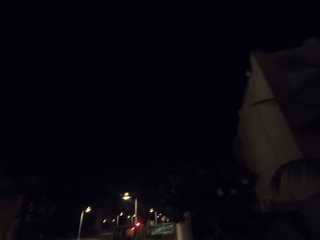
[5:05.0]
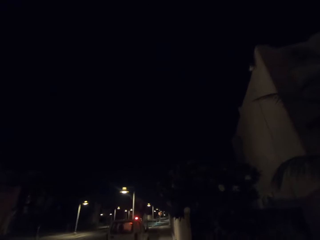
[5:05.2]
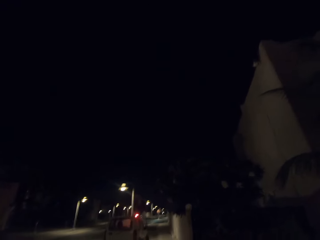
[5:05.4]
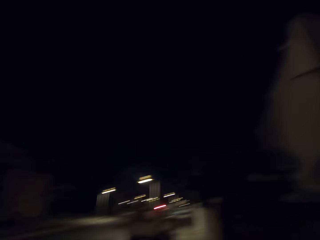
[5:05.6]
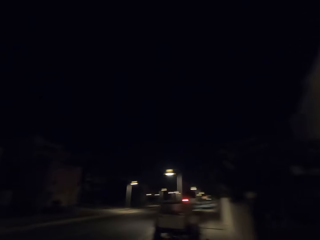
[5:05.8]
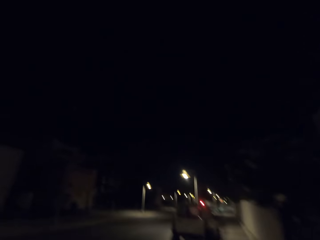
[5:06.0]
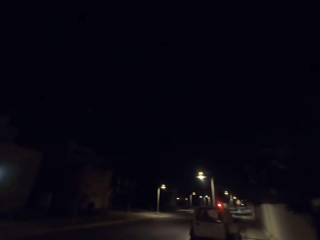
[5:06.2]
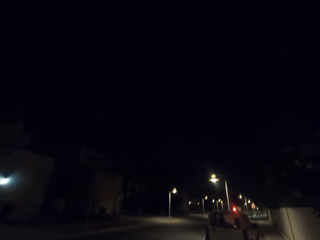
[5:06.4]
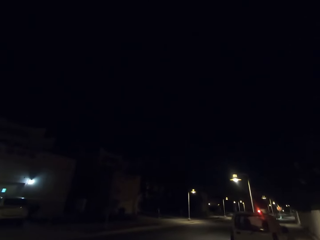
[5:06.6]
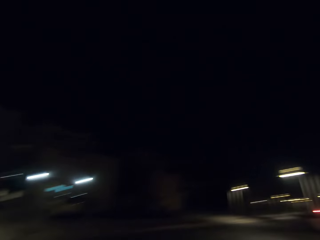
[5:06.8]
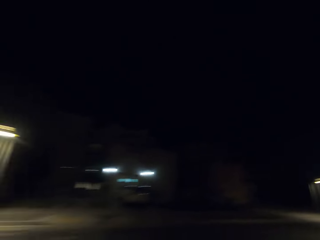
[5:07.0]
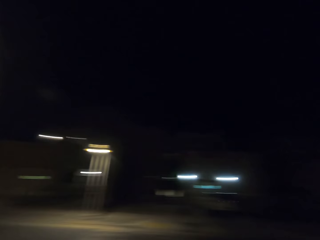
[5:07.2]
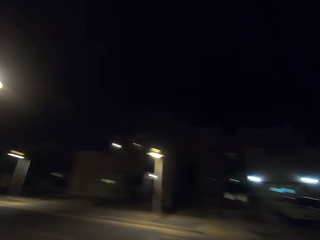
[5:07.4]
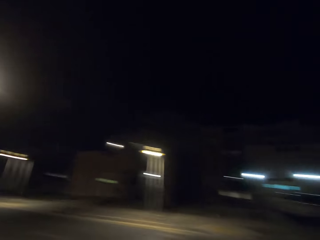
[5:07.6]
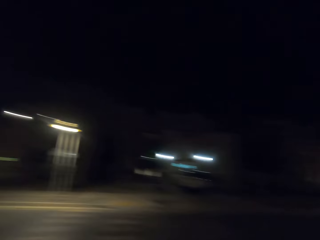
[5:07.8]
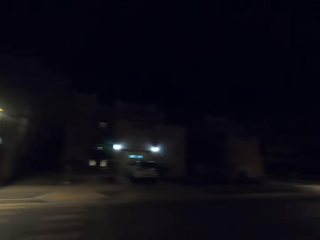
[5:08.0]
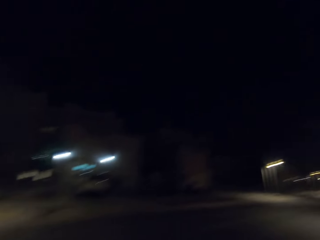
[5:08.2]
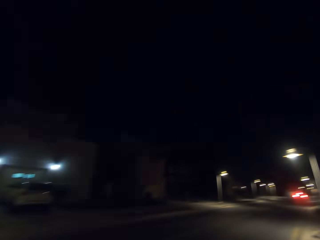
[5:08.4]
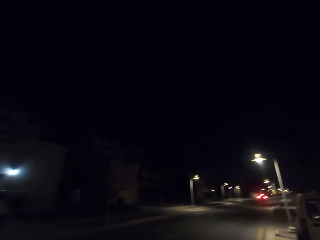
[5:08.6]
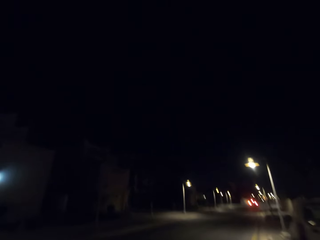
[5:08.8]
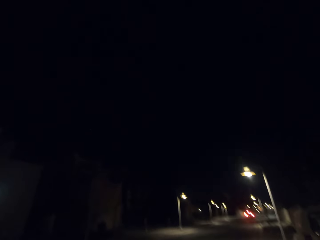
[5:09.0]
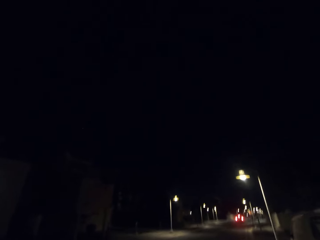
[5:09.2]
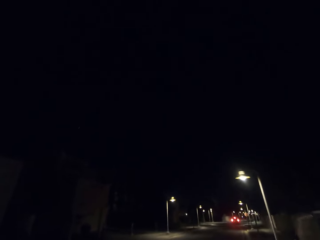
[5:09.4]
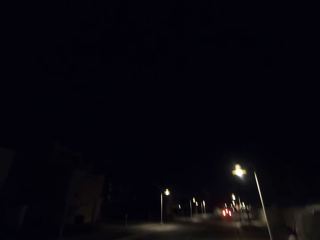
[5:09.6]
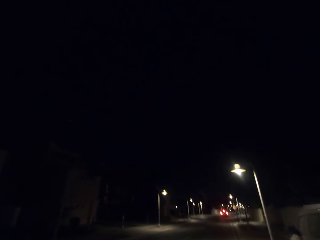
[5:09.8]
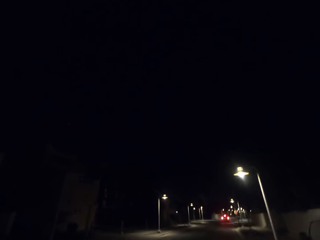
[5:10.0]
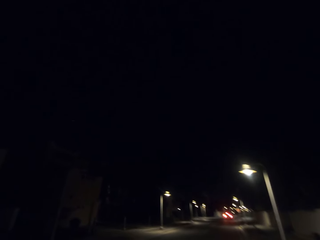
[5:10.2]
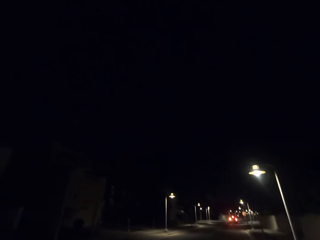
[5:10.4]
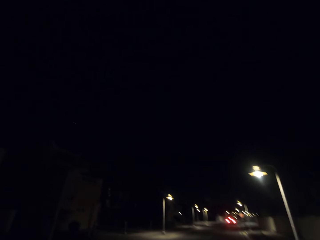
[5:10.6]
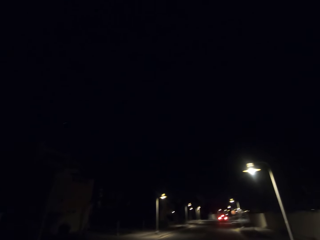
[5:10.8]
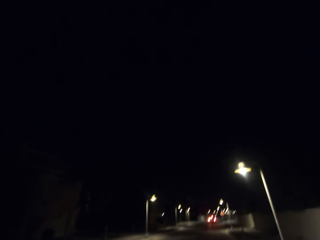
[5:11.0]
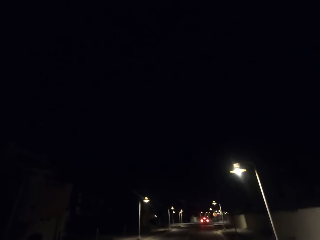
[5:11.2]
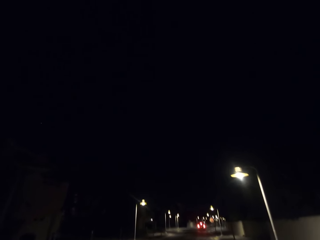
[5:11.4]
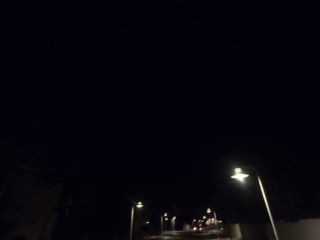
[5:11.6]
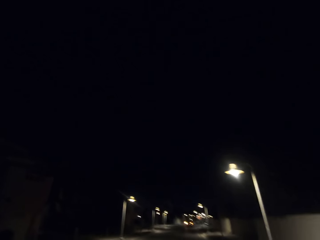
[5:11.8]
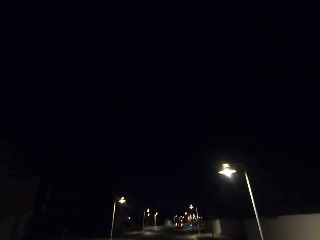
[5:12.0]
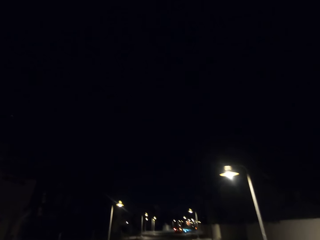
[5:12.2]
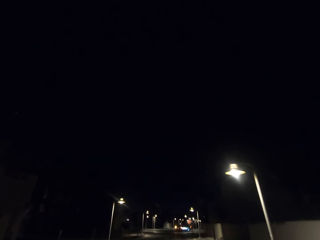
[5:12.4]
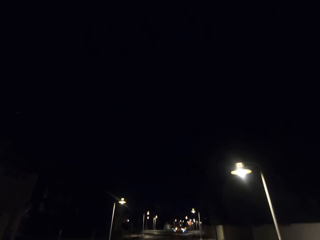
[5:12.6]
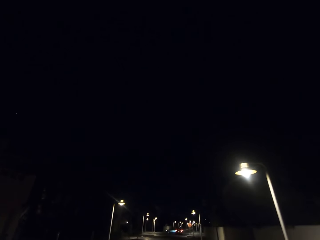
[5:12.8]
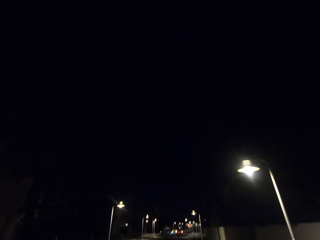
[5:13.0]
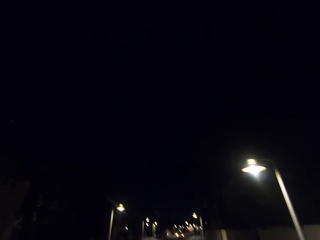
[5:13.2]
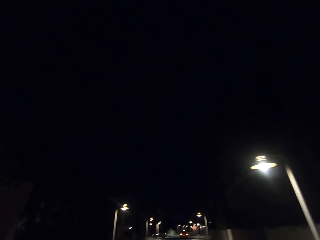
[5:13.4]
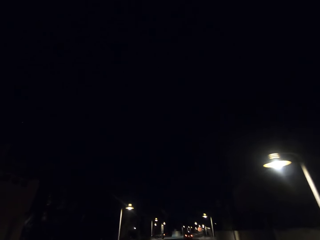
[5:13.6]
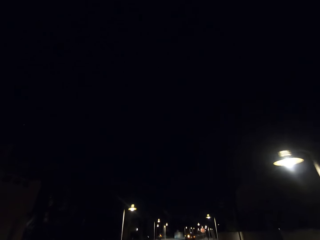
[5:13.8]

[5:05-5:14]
The camera wearer looks around. They walk on the roadside.

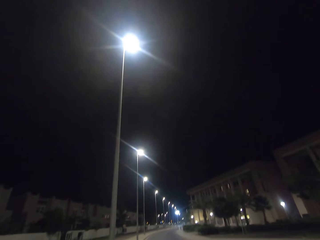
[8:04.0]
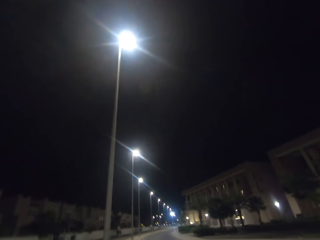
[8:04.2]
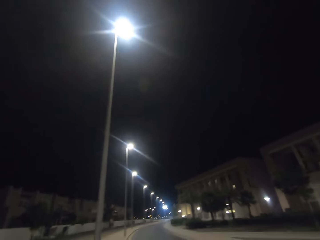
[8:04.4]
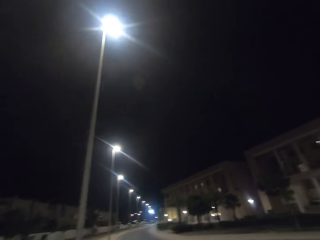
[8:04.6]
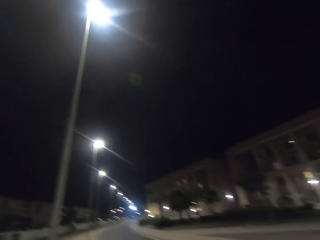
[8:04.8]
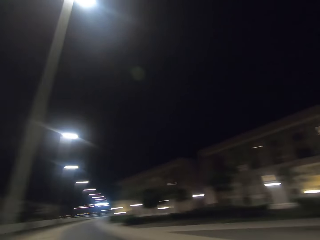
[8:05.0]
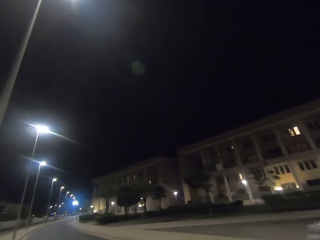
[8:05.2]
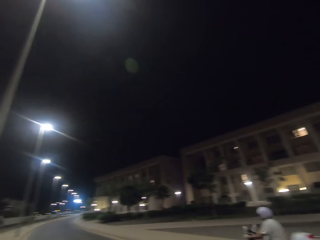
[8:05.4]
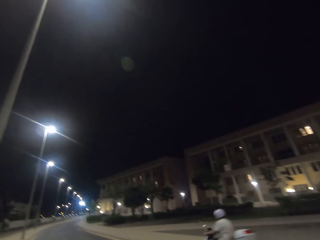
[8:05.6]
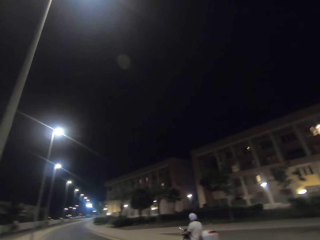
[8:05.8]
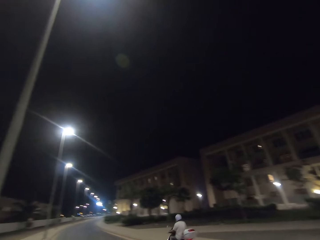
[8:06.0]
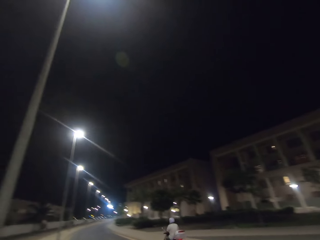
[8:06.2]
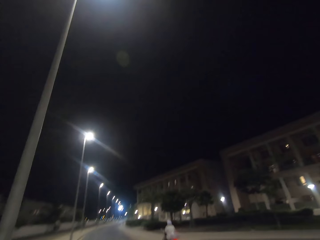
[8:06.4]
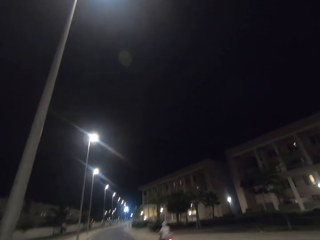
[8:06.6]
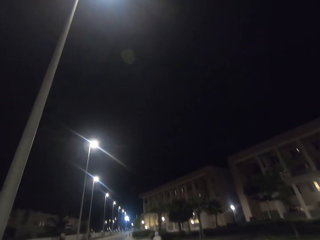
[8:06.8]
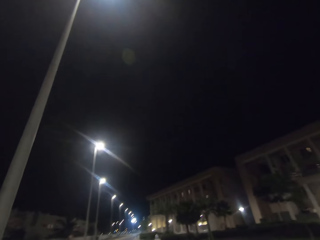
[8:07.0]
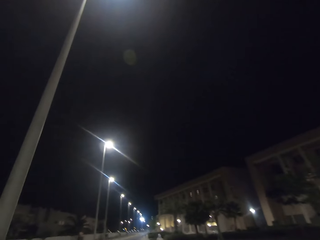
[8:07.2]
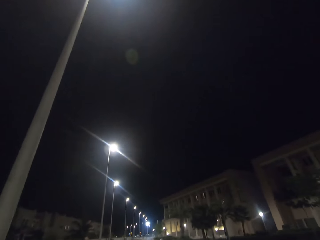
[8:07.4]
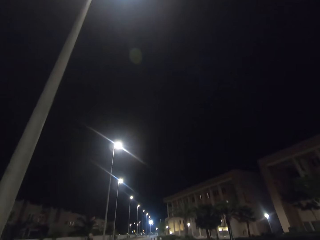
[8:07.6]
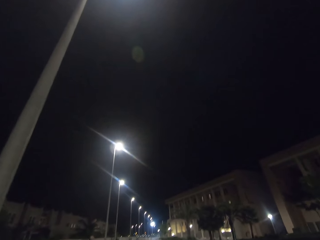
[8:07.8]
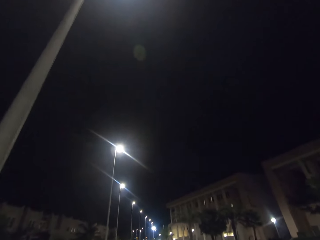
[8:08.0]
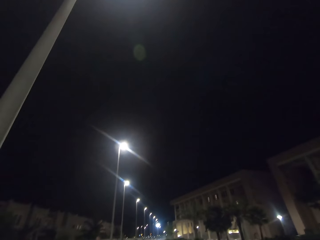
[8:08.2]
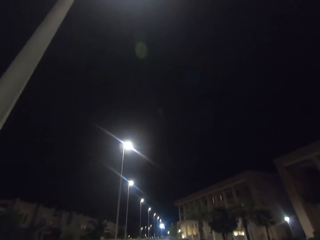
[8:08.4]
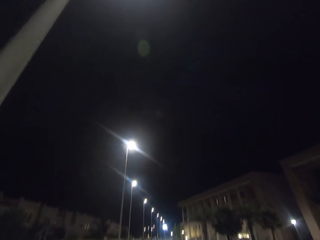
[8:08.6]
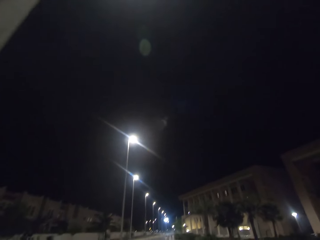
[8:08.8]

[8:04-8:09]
A man rides the motorcycle. The camera wearer walks on the roadside.

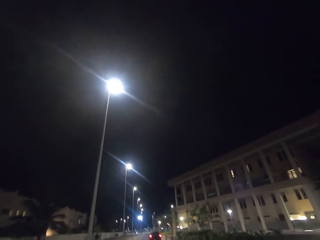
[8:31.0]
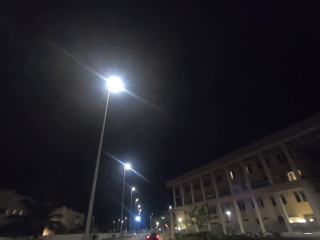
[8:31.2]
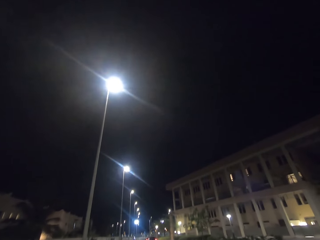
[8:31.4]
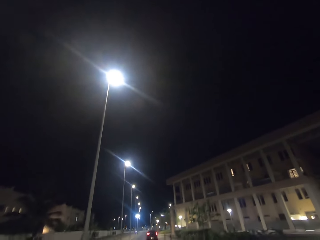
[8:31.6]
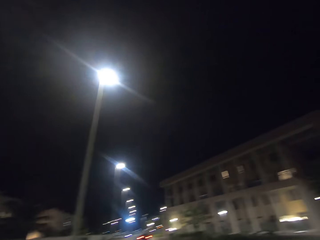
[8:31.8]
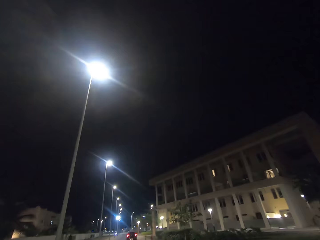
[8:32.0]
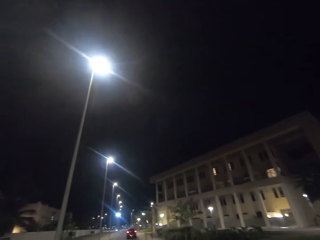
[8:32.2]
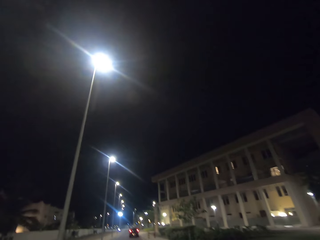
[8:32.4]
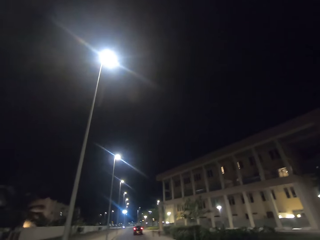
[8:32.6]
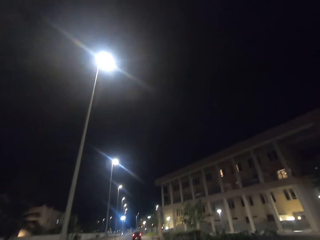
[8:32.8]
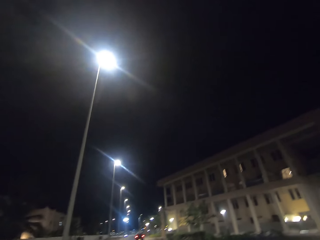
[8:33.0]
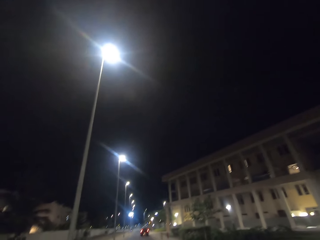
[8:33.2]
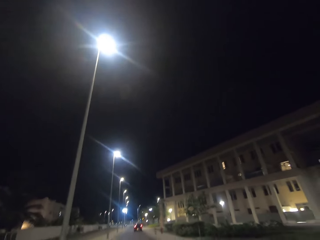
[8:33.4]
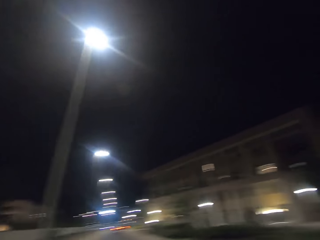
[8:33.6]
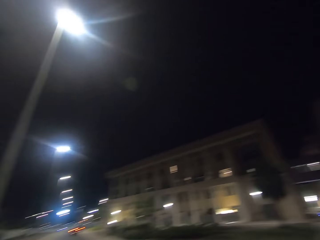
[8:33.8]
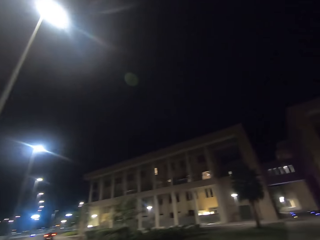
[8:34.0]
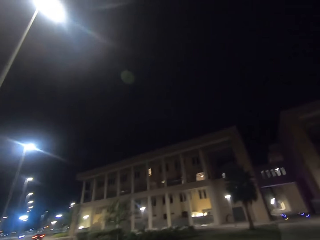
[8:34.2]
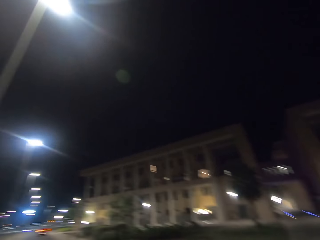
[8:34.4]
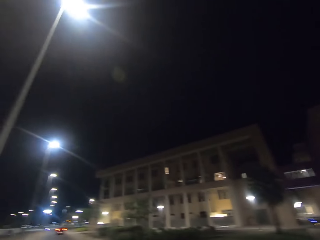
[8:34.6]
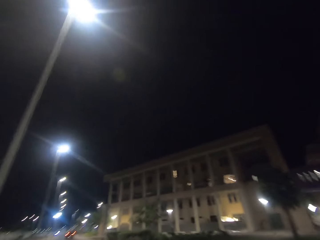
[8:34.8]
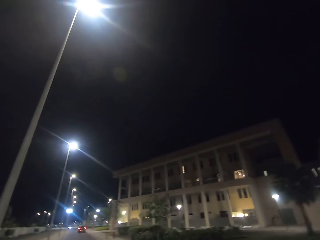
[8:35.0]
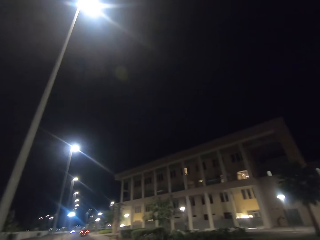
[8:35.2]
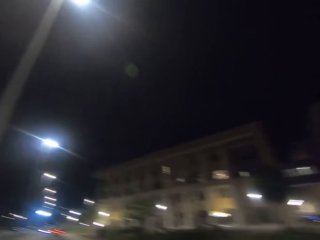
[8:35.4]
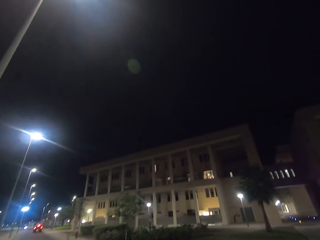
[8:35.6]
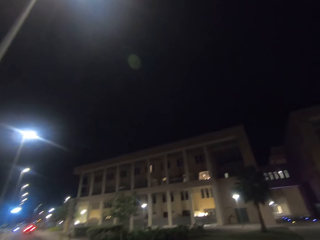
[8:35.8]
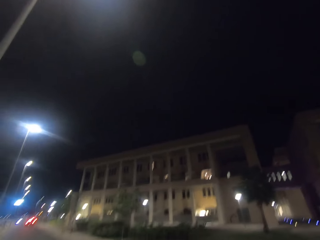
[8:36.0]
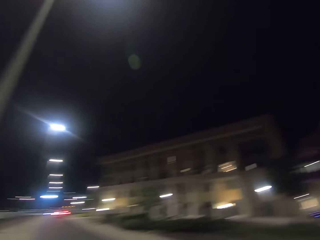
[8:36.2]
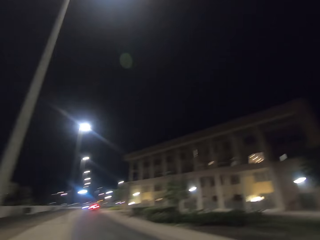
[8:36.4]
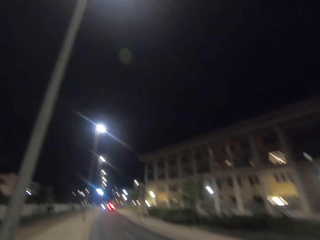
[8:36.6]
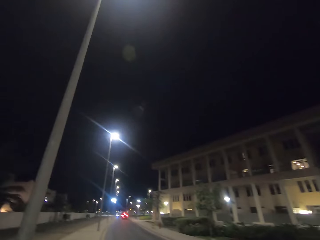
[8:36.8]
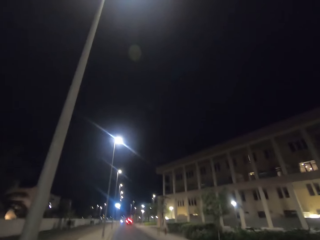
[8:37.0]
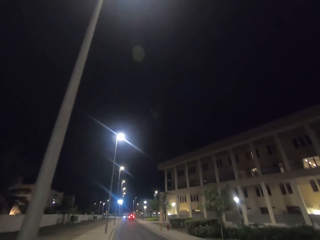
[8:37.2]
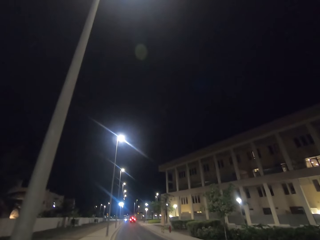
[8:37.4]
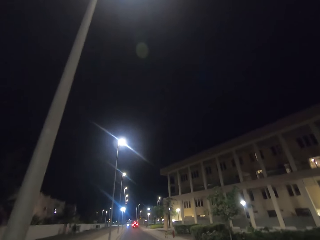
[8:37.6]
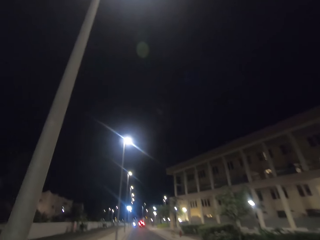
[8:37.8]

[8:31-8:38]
The camera wearer looks around. They walk around on the roadside.
